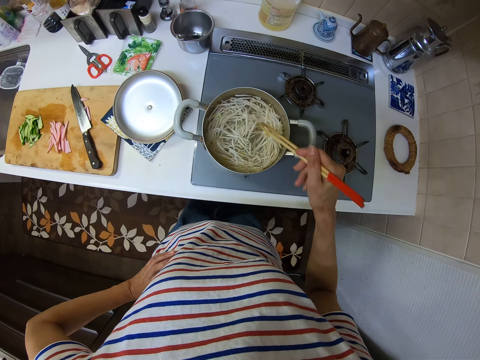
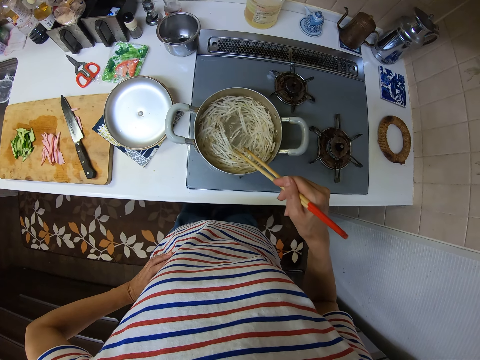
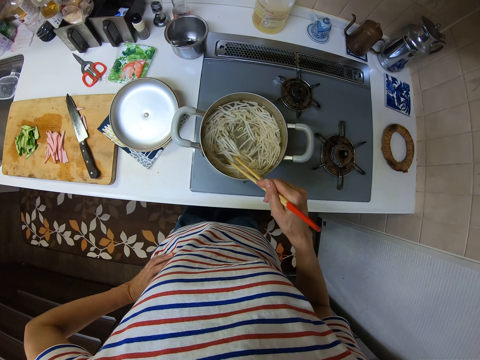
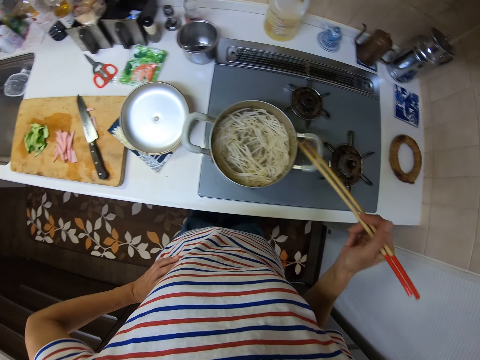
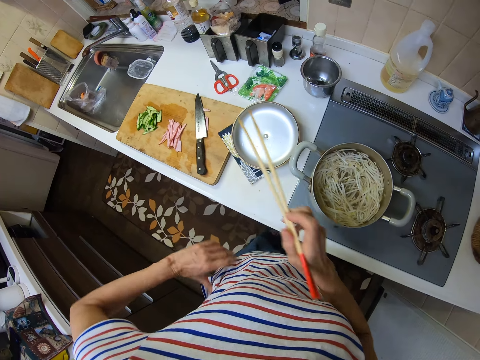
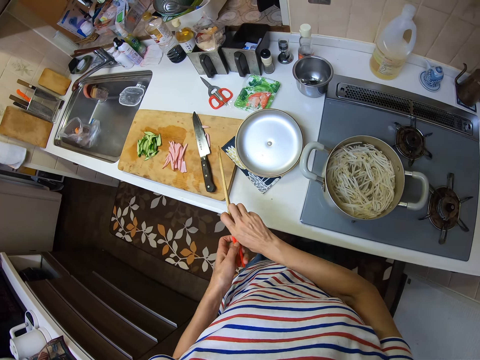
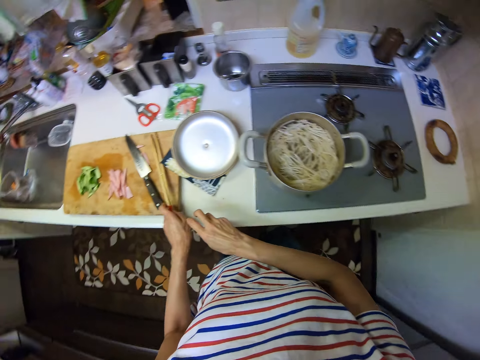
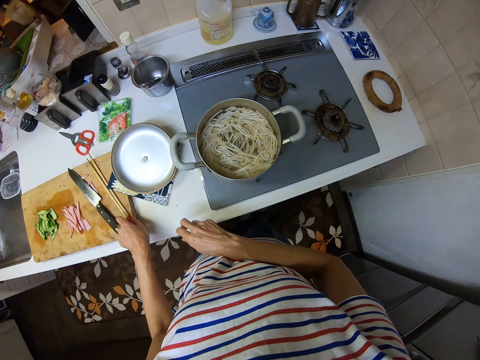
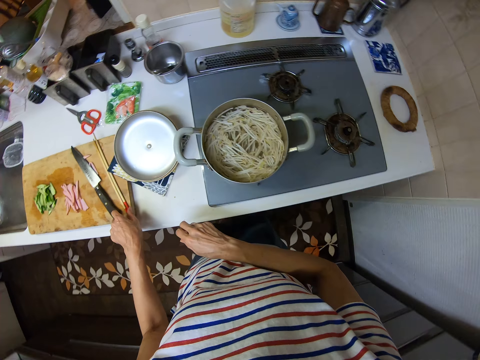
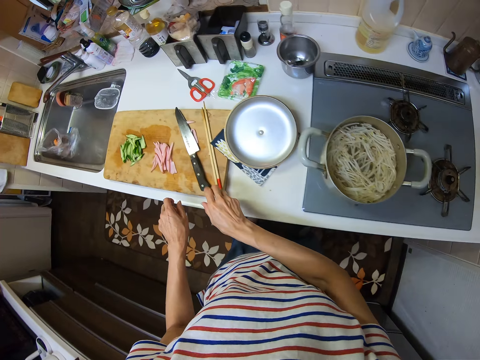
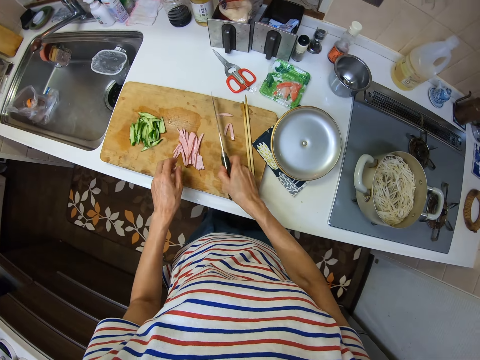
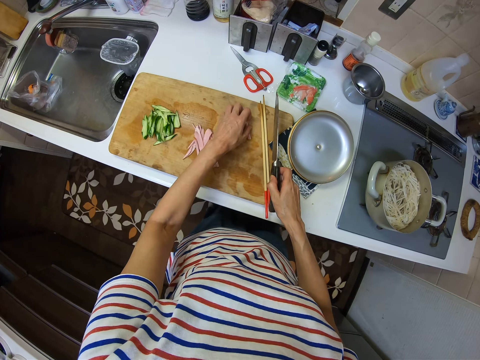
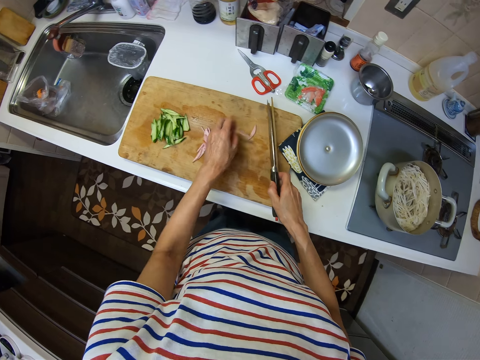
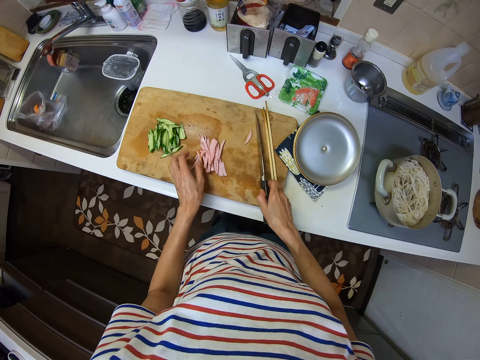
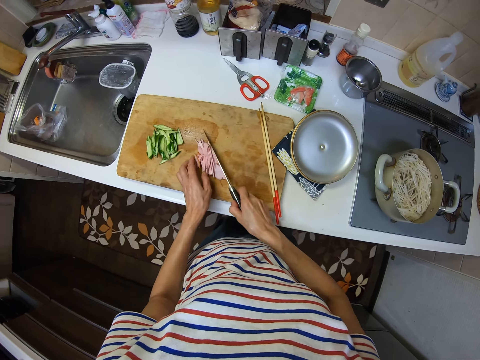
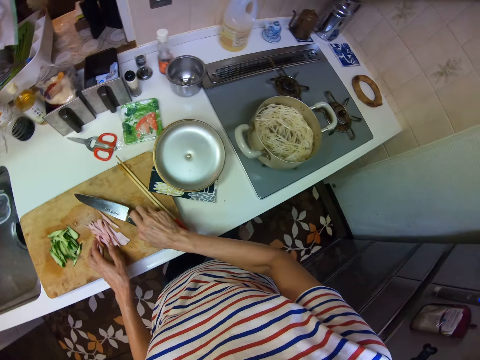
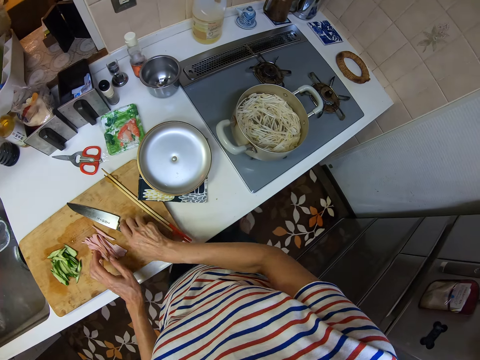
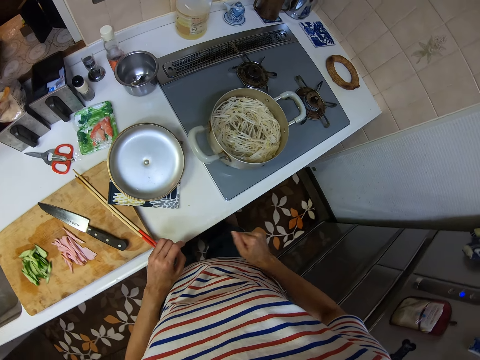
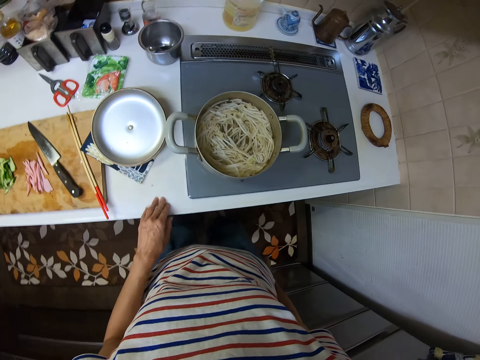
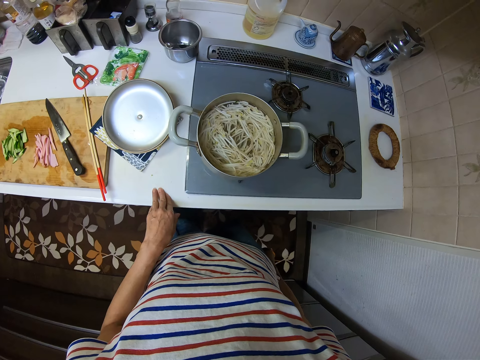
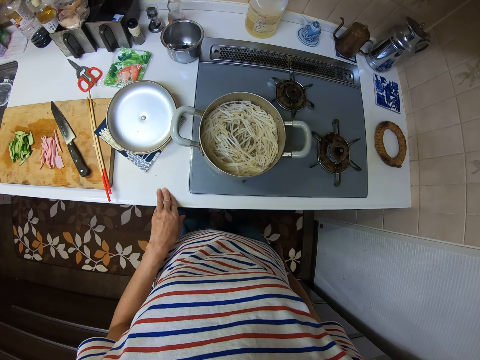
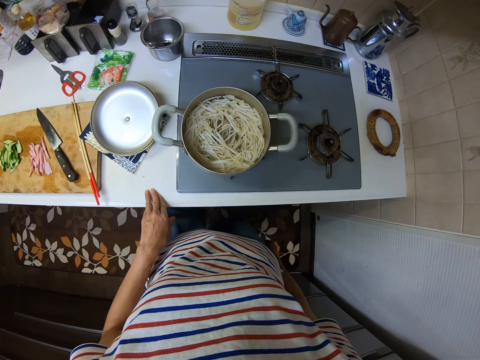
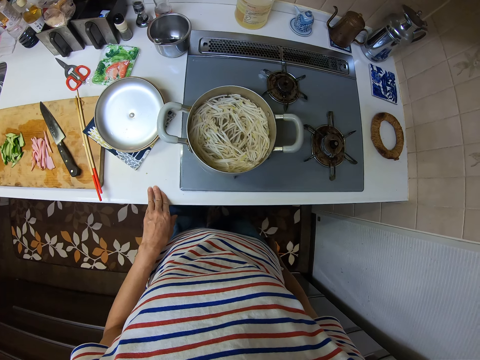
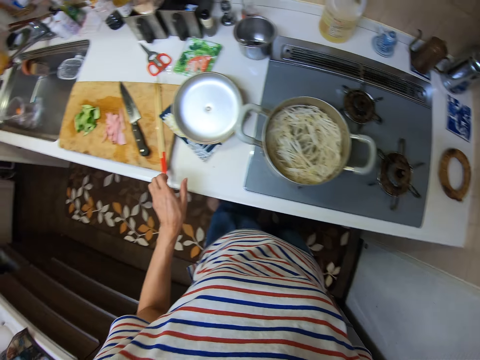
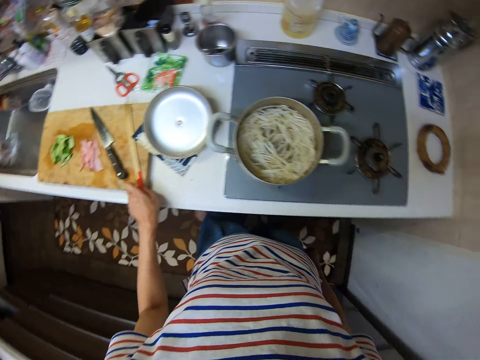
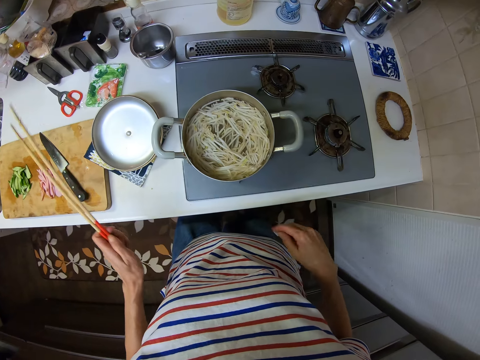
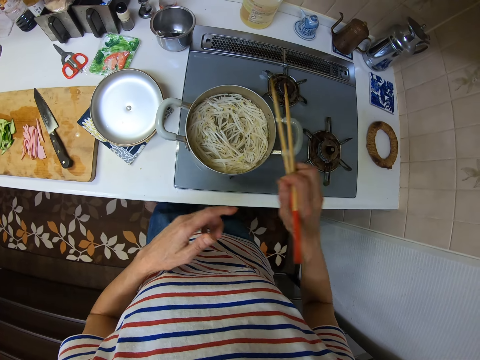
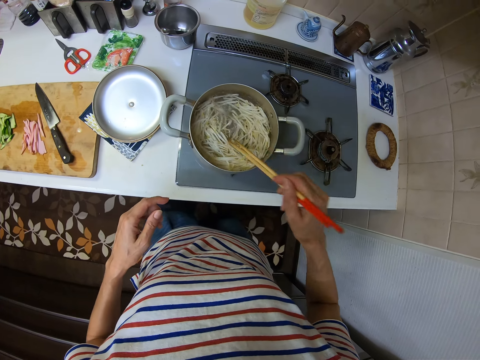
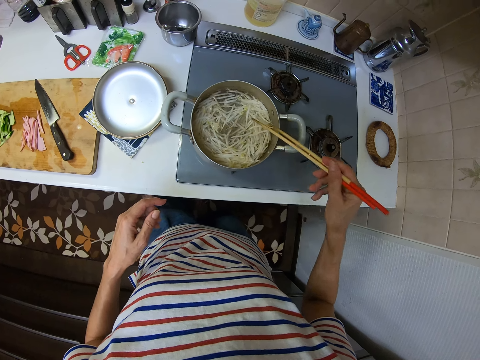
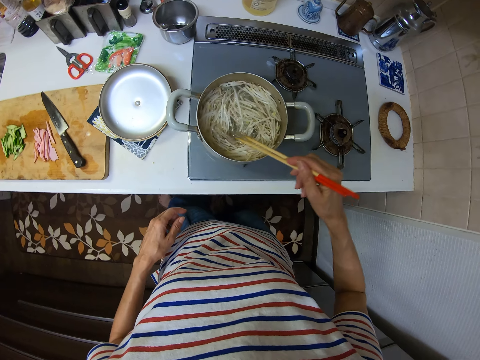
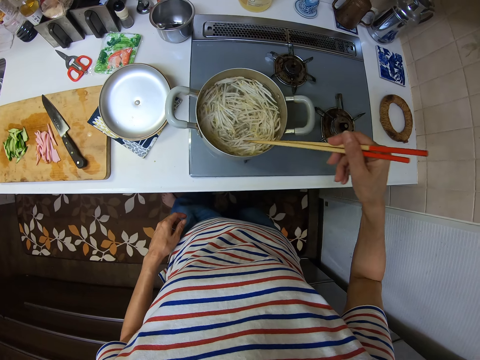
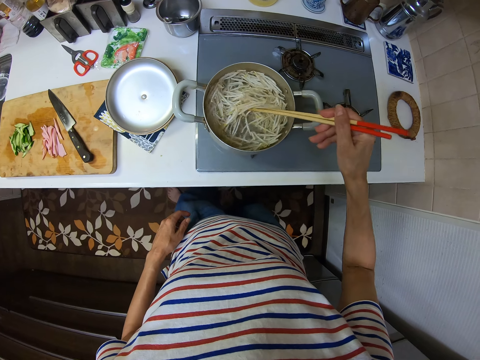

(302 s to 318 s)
The camera wearer stops stirring the spaghetti with a chopping stick. He transfers the chopsticks from his right hand to his left hand. He drops the chopsticks on a chopping board. He picks up a knife on the chopping board with his right hand. He picks some pieces of ham and drops them on the chopping board. He drags the knife on the chopping board using his right hand. He drops the knife on the chopping board. He stands on the floor. He picks the chopsticks on the chopping board using his left hand. He transfers the chopsticks from his left hand to his right hand. He stirs the pasta in a pot using the chopsticks.

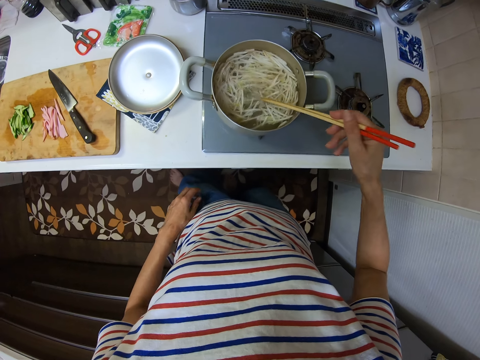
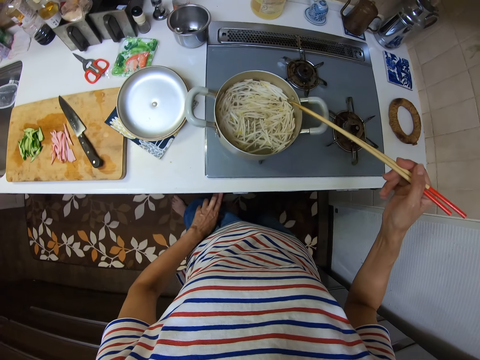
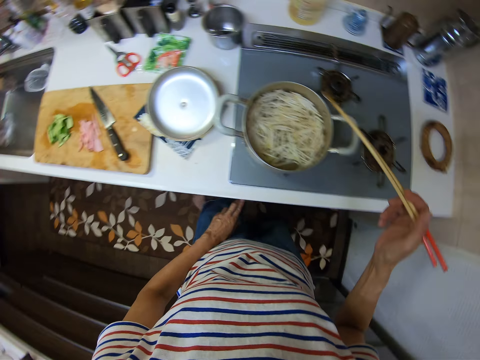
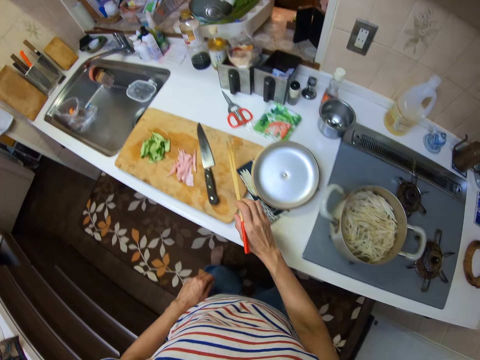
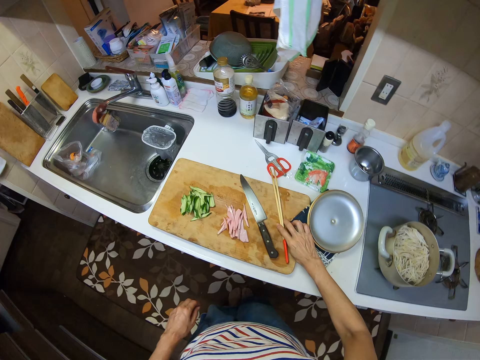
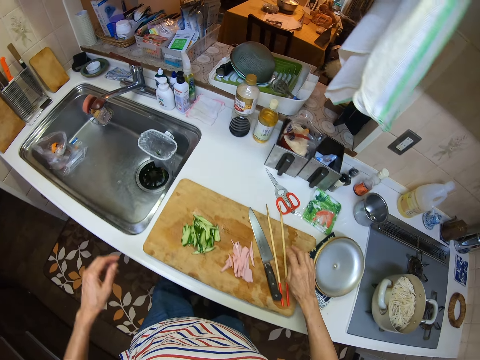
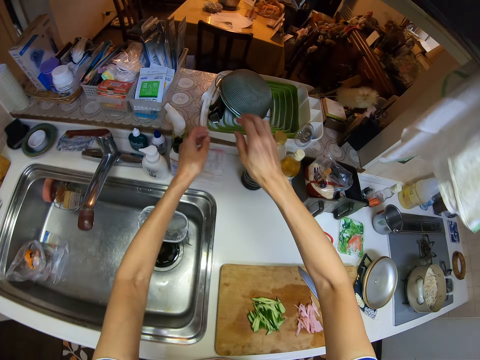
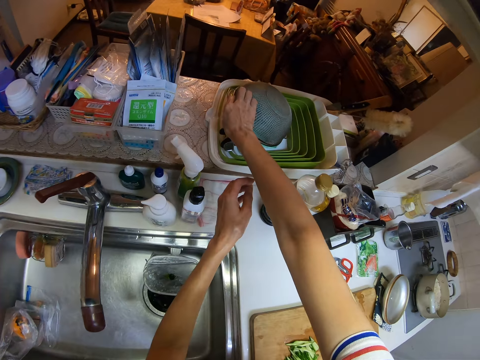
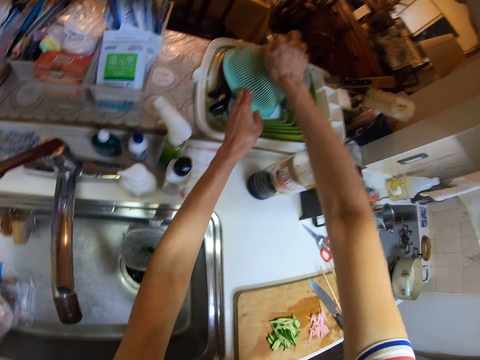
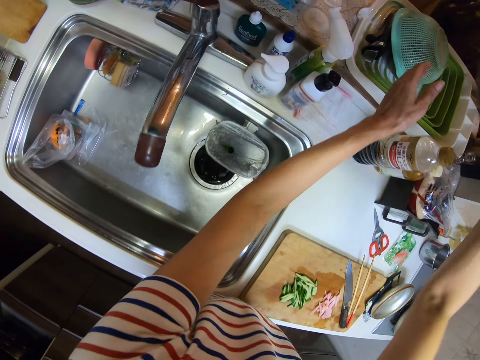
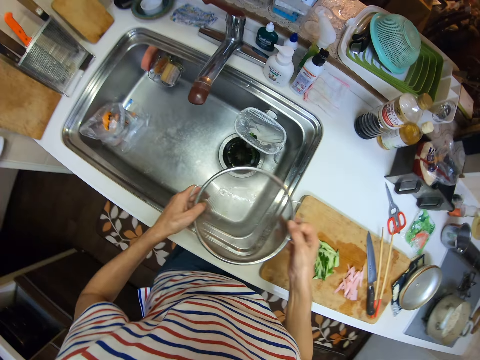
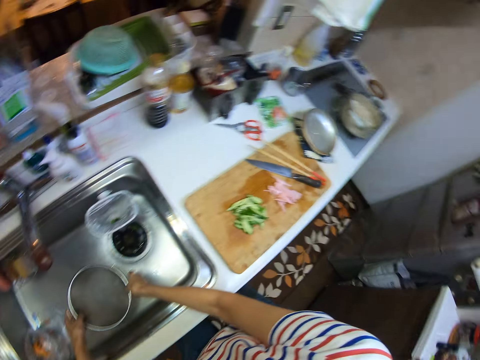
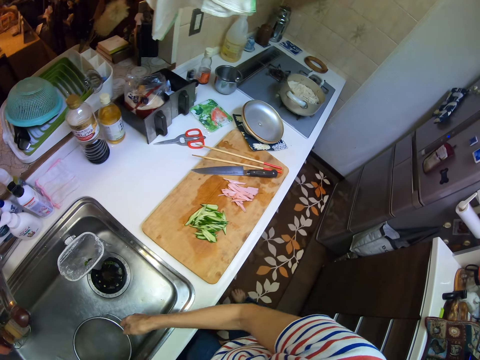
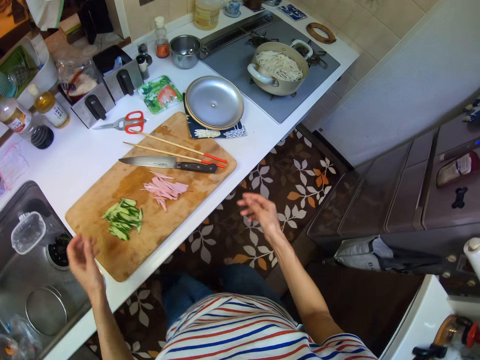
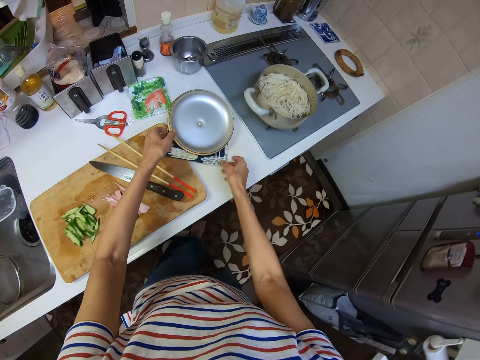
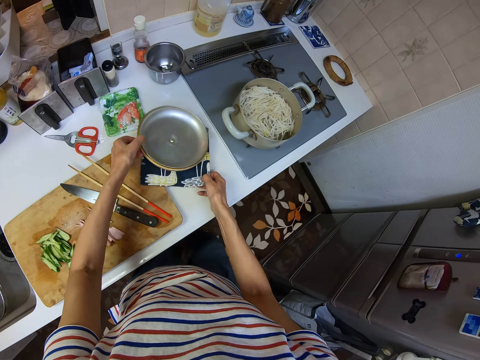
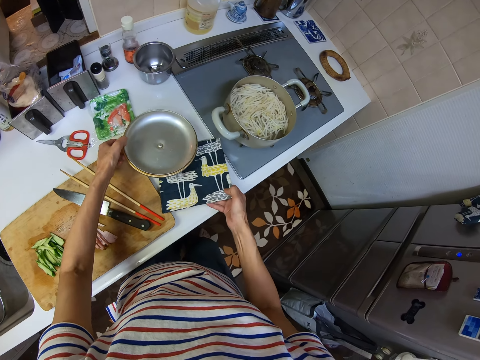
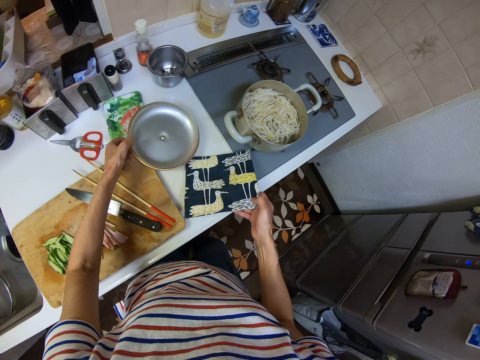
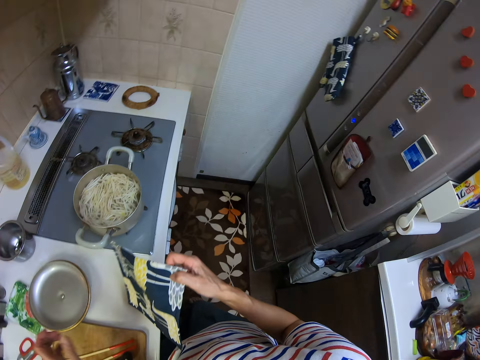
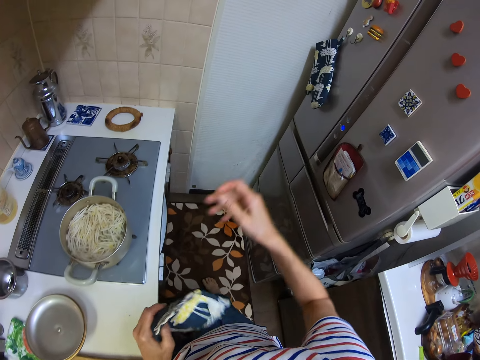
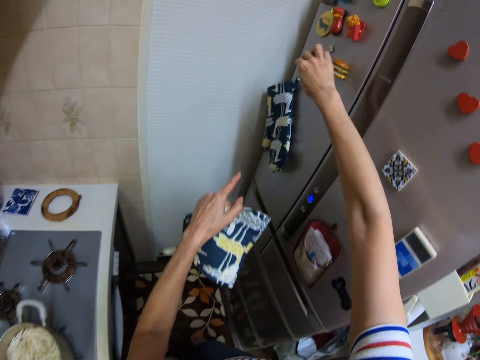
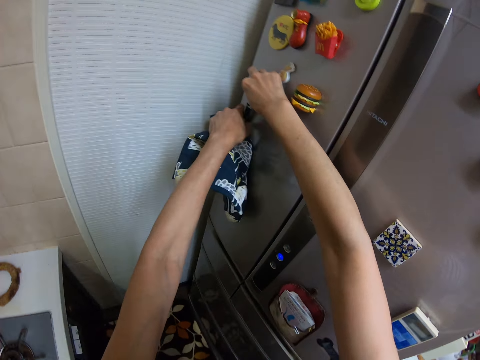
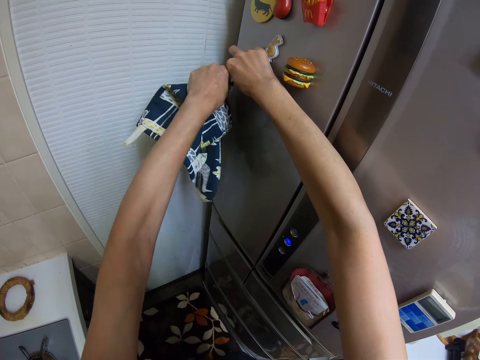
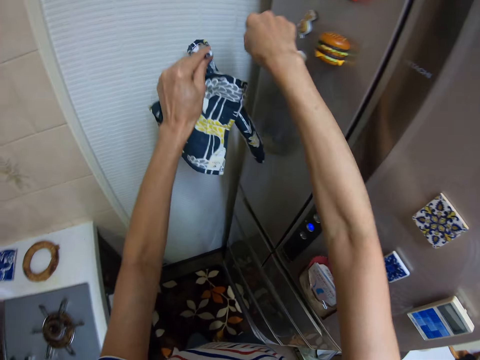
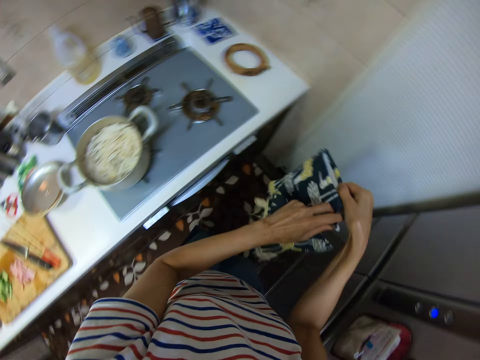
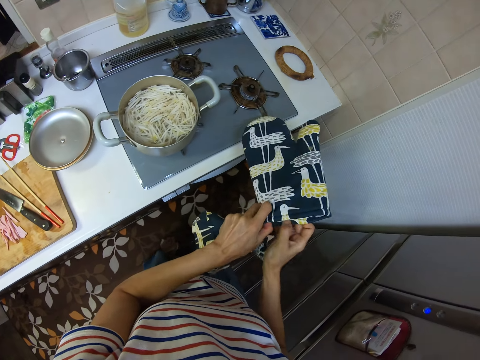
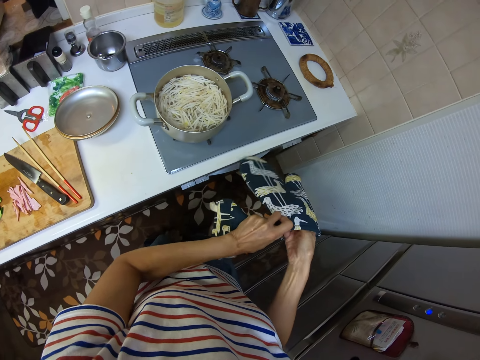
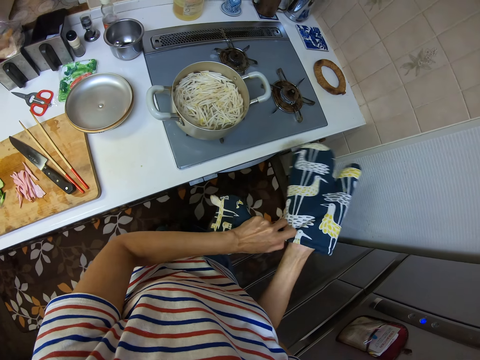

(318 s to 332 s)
The camera wearer stops stirring the spaghetti with a chopping stick. He drops the chopsticks on the chopping board using his right hand. He picks a filter in a dishwasher with his right hand. He holds the filter with both hands. He drops the filter in the sink using both hands. He picks the pot lid with his left hand and picks the napkin on the countertop using his right hand. He drops the pot lid on the kitchen countertop using his left hand. He transfers the napkin from his right hand to his left hand. He picks an oven glove on the hook with his left hand. He wears the oven glove in his right hand.
